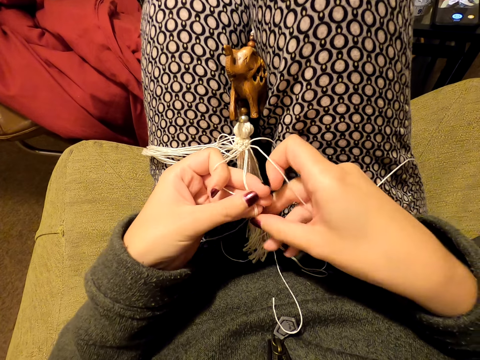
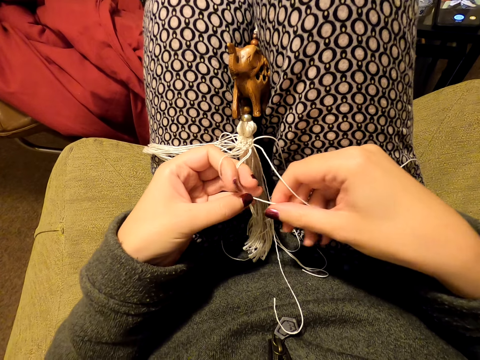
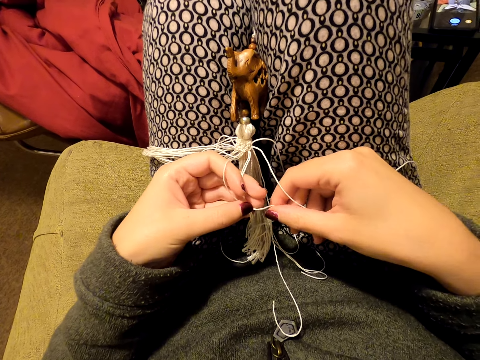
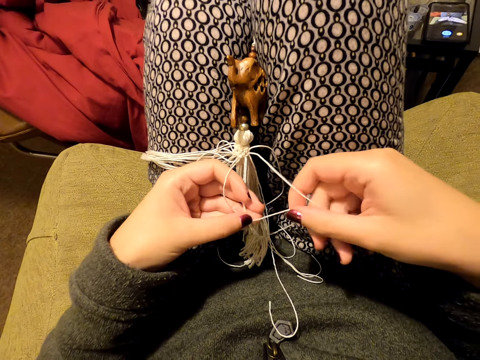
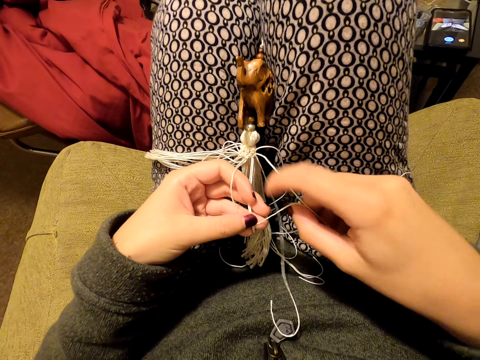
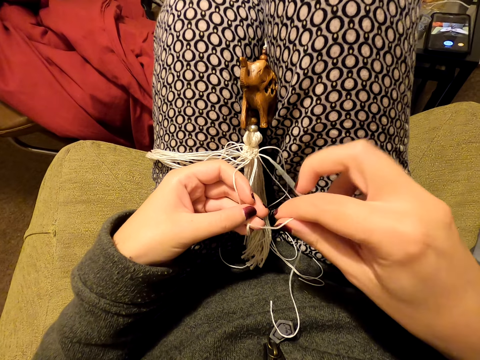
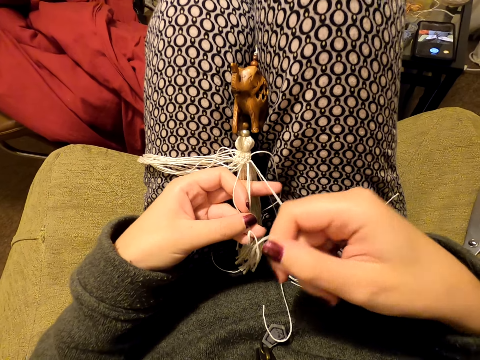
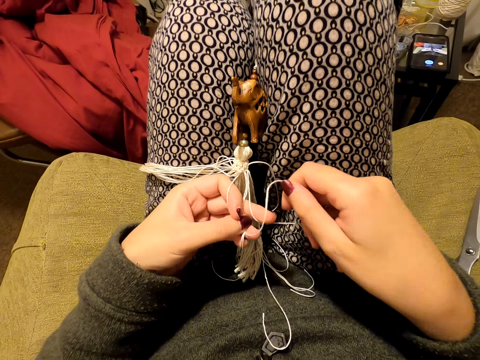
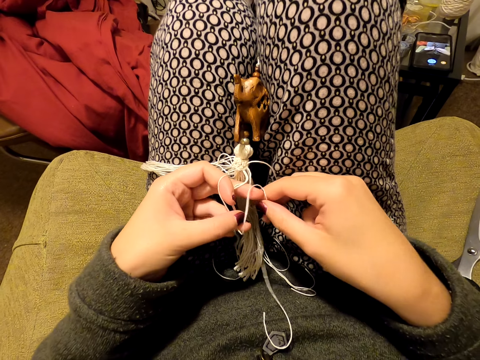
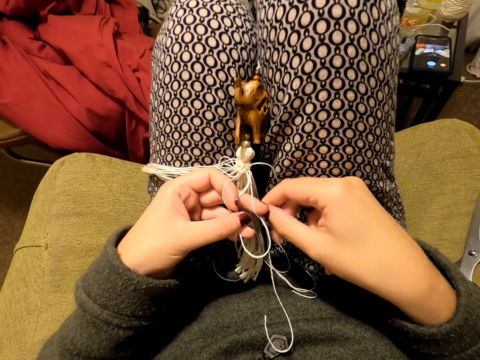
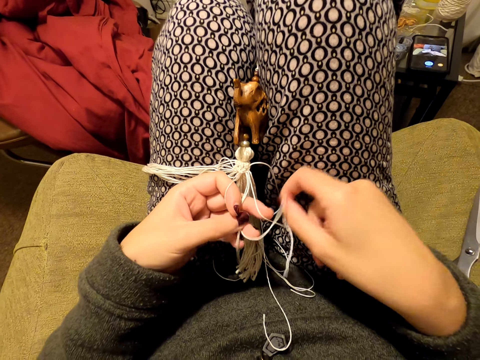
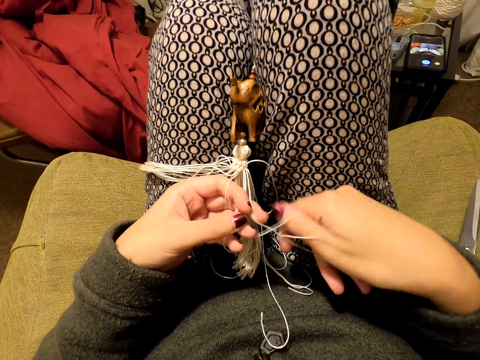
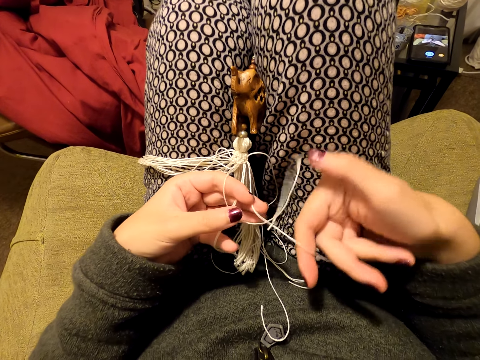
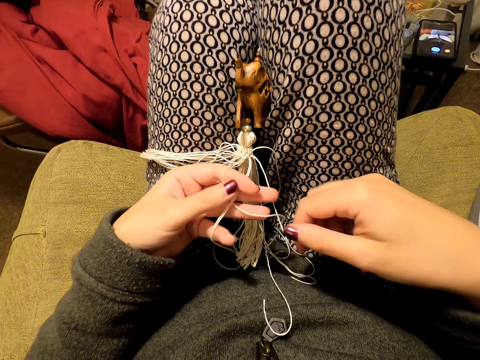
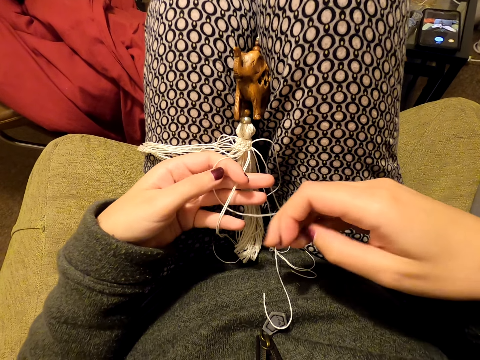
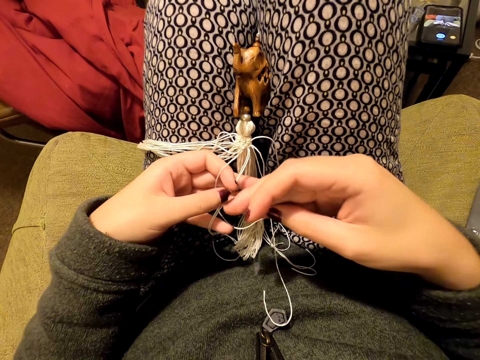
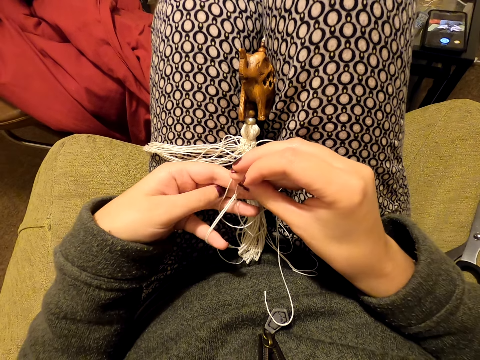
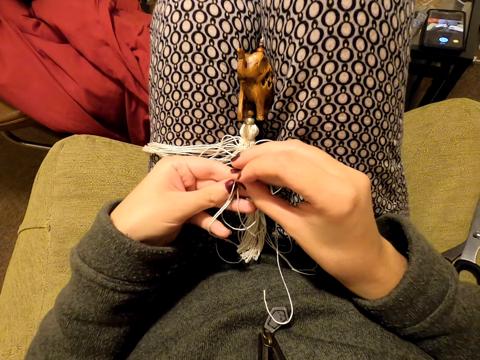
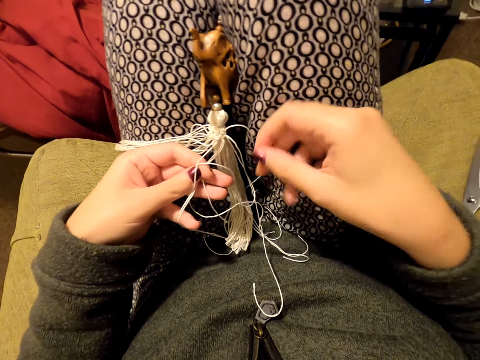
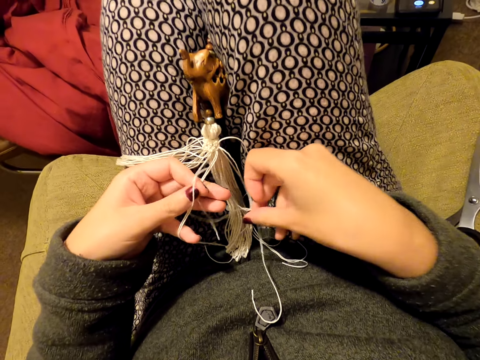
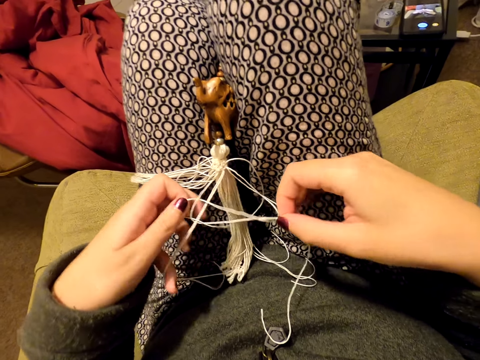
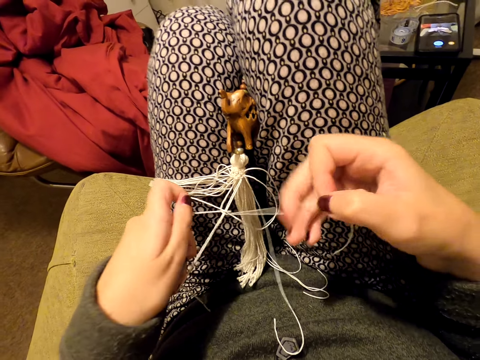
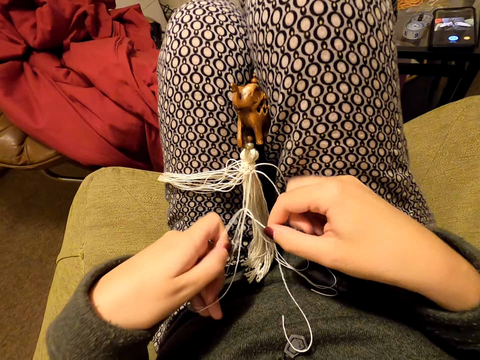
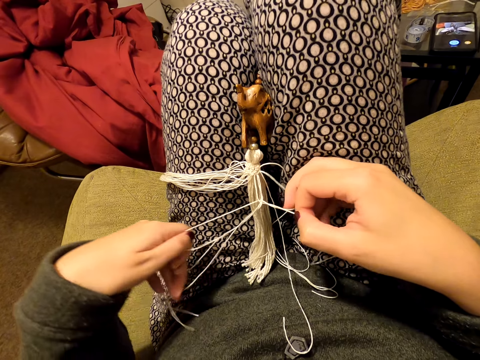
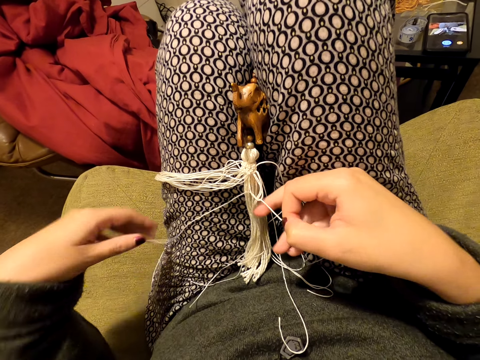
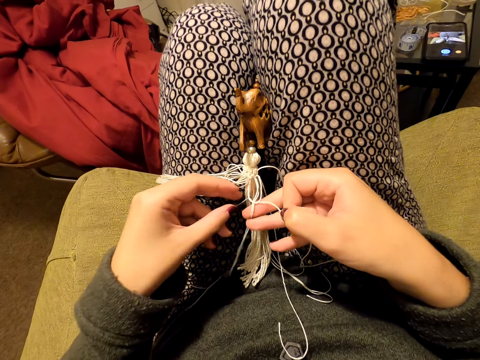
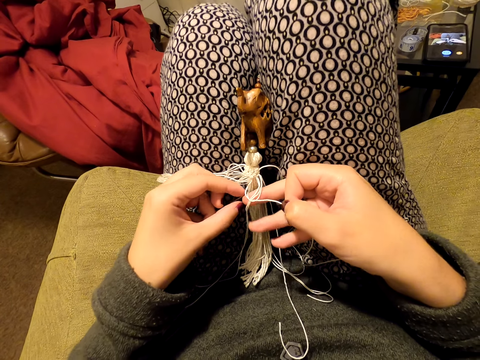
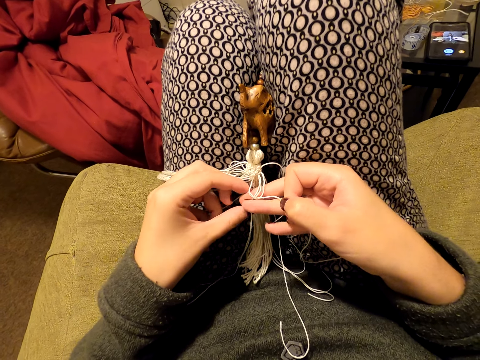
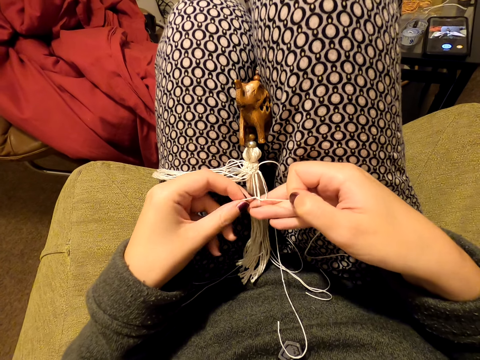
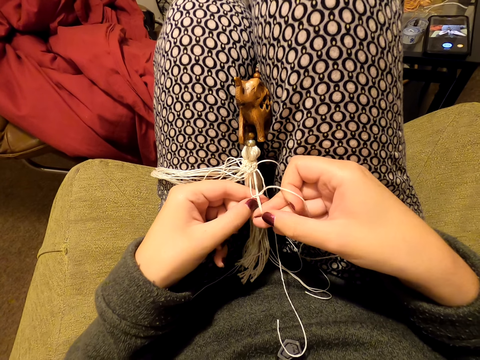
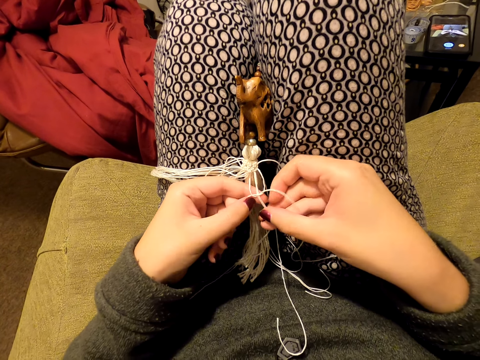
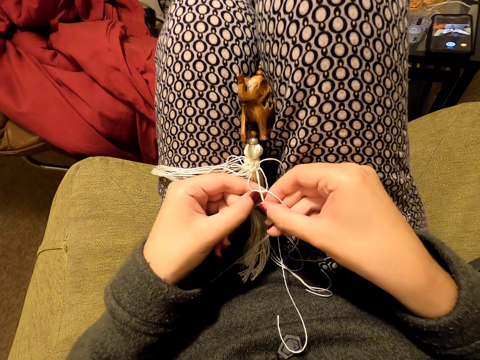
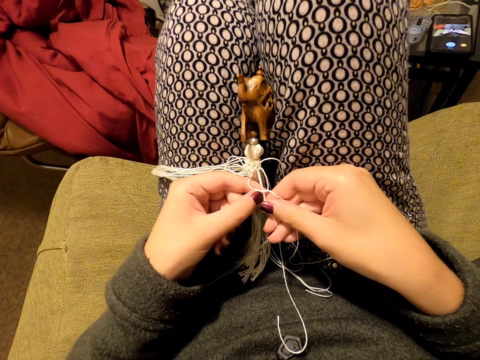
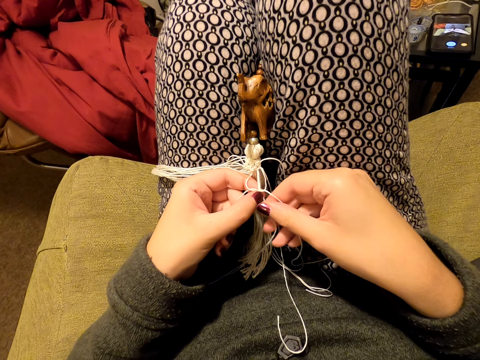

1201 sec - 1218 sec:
The camera wearer knits a tassel decoration with both hands. She pulls the thread. She puts the thread on her leg. She picks up the thread. She stretches the thread.

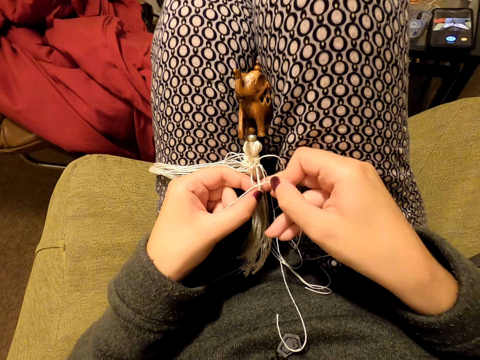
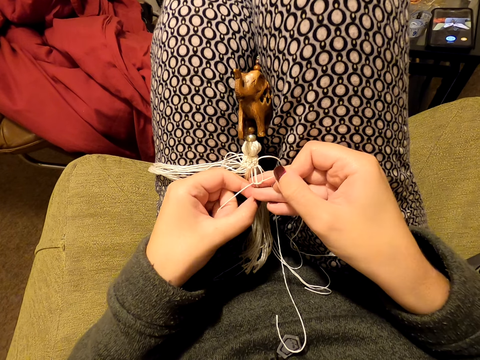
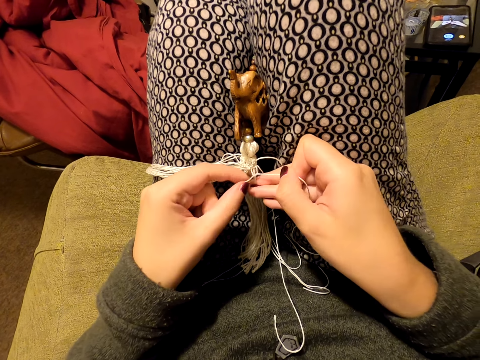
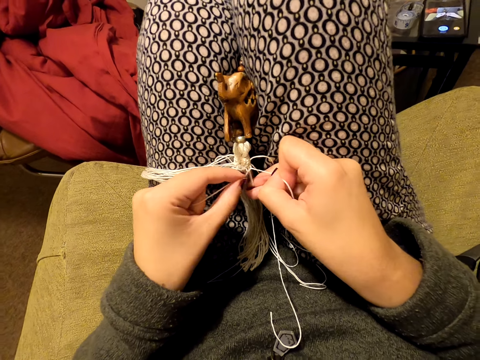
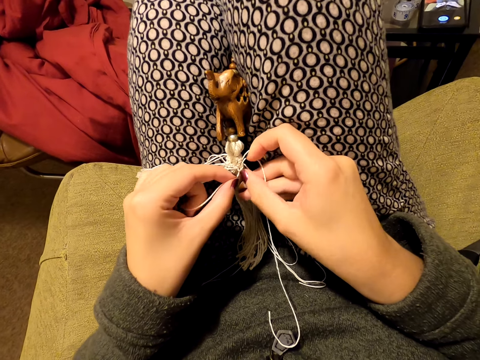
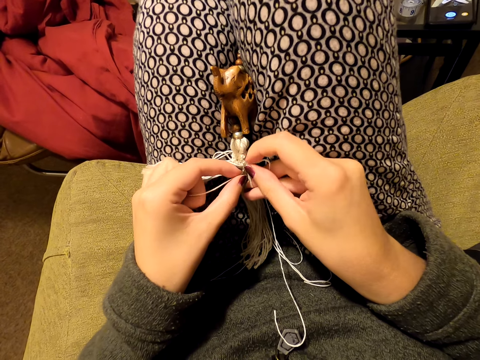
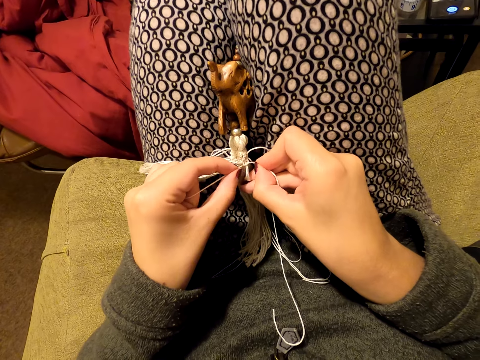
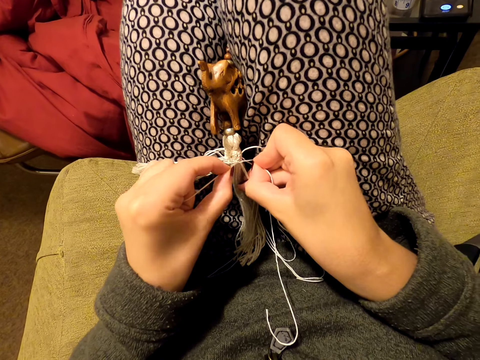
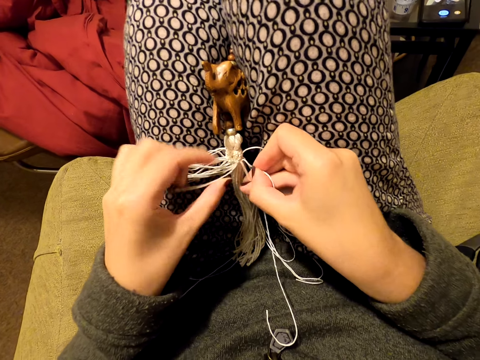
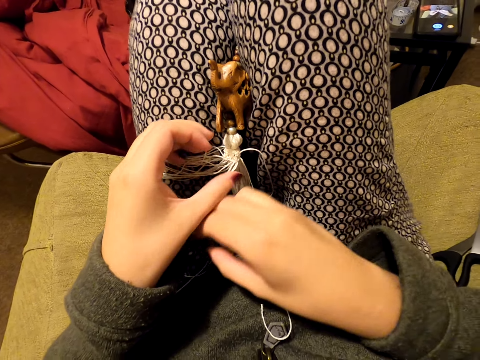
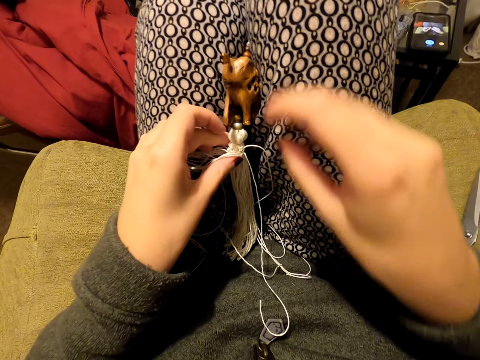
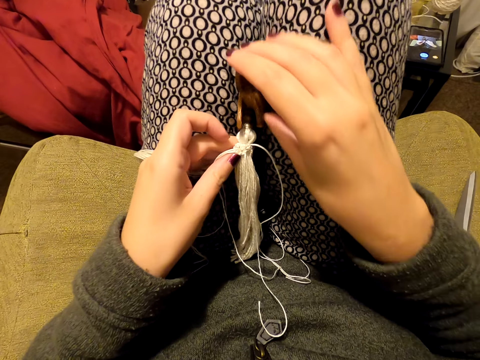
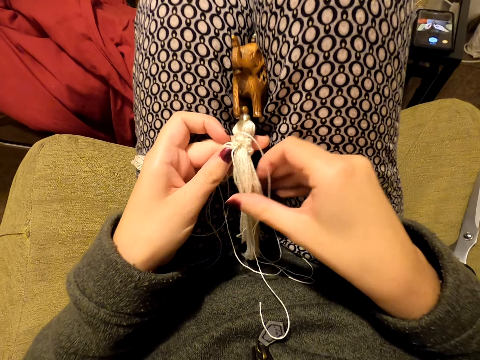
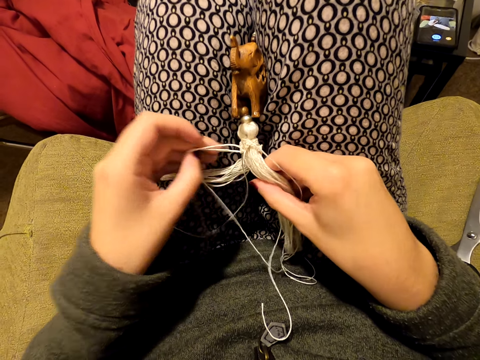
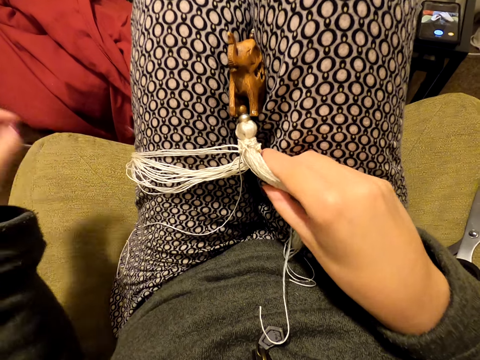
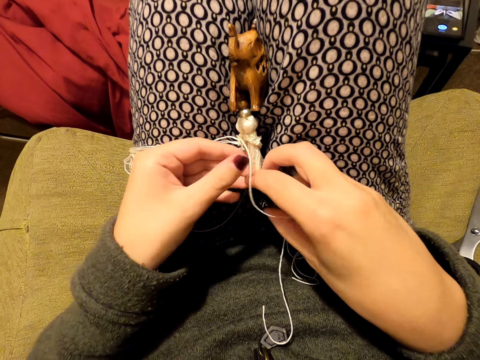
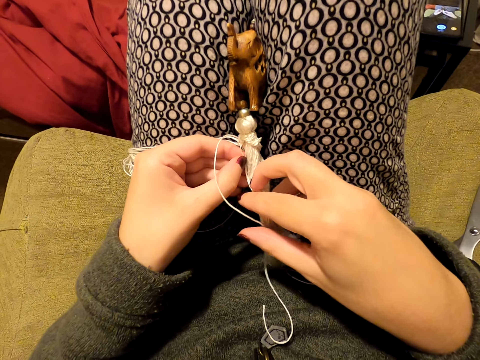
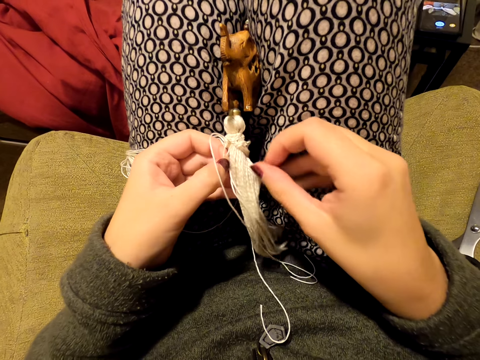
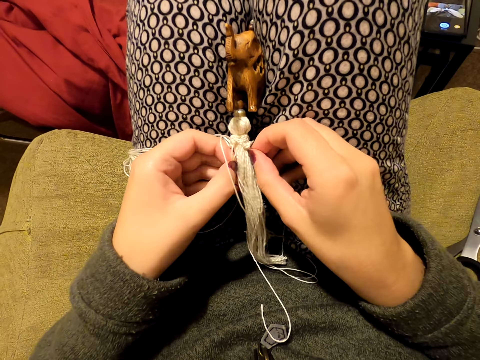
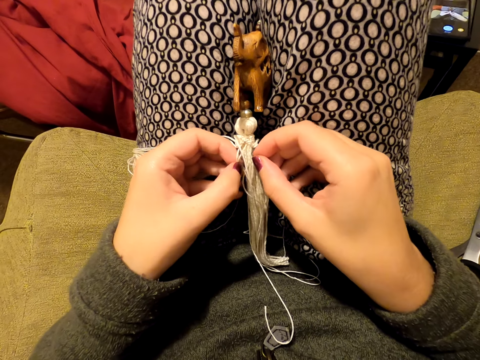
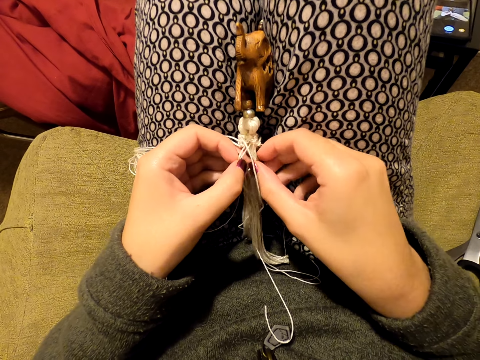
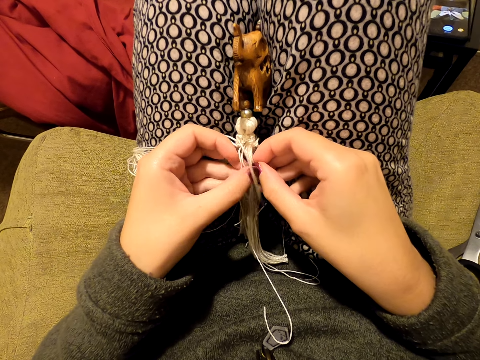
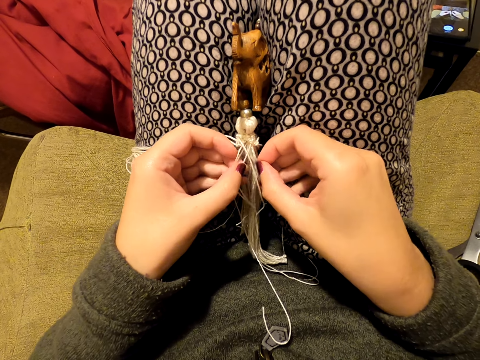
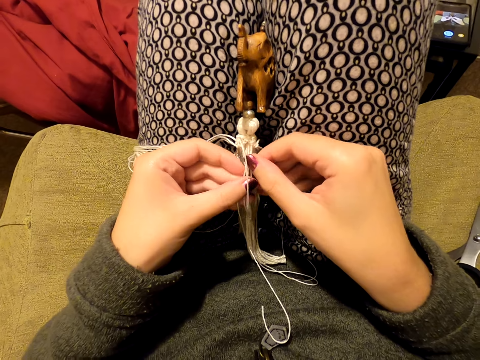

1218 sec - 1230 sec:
The camera wearer tightens the knot. She puts the thread aside. She holds the wooden pendant. She pulls her hand off the wooden pendant. She picks up threads. She pulls the thread. She picks up the thread. She picks up the thread again.
